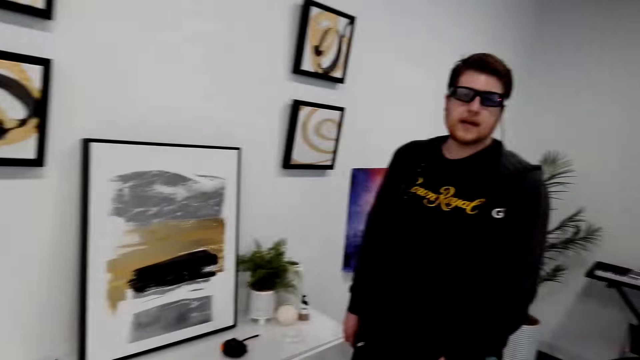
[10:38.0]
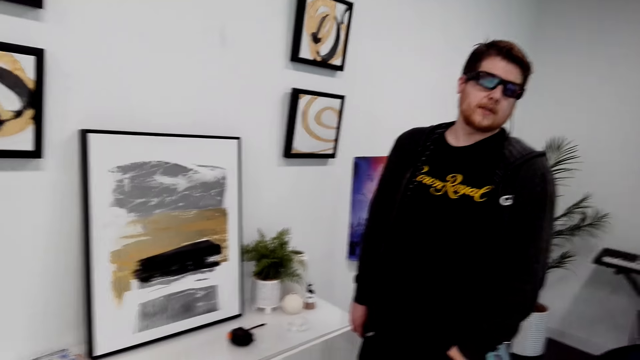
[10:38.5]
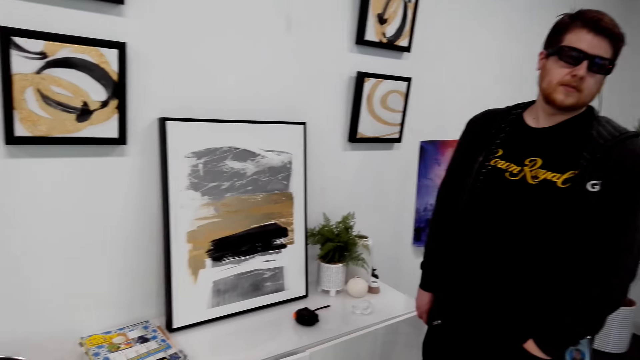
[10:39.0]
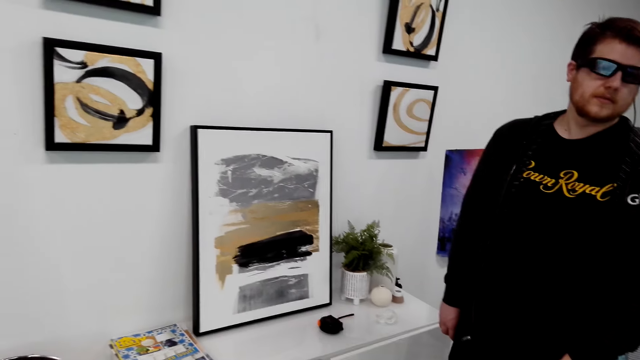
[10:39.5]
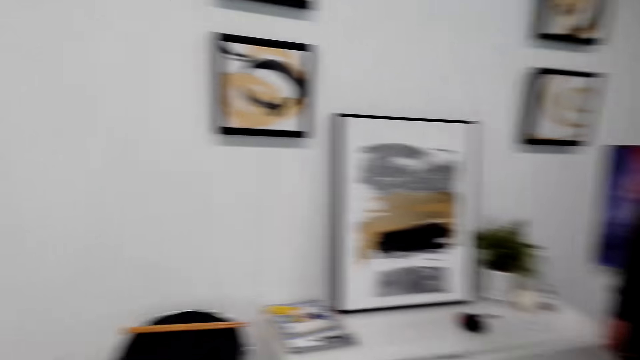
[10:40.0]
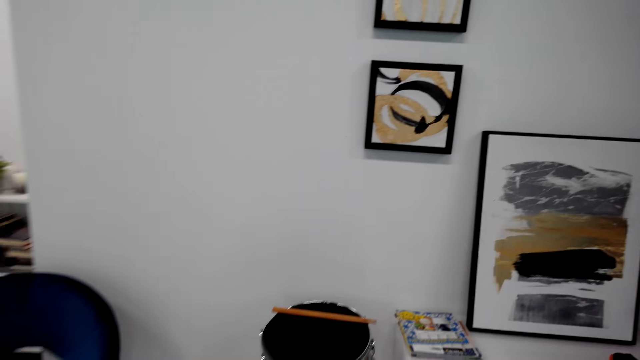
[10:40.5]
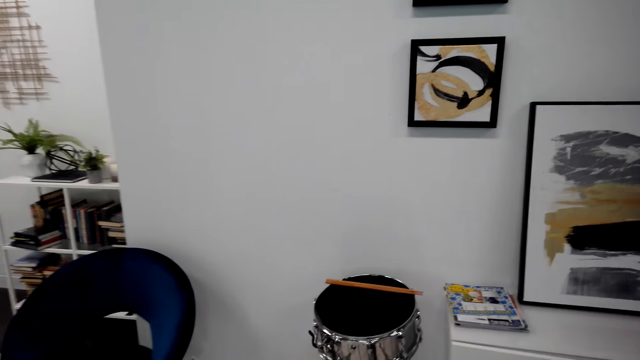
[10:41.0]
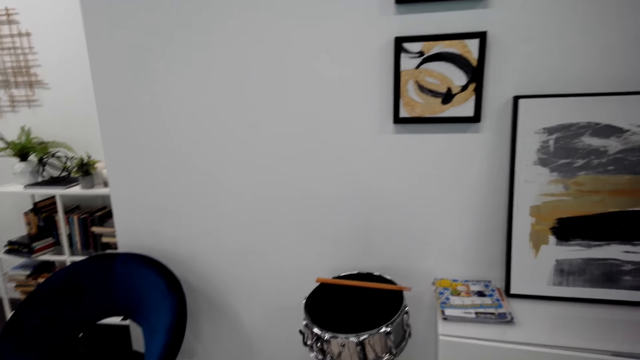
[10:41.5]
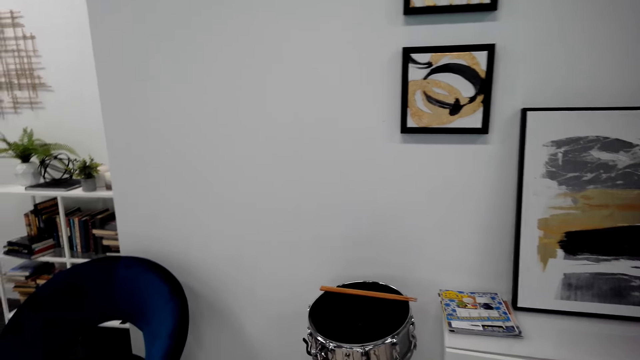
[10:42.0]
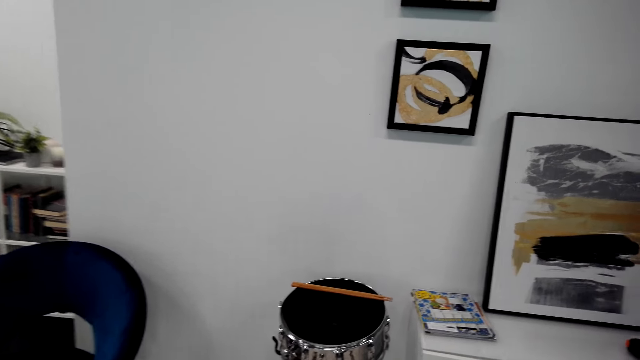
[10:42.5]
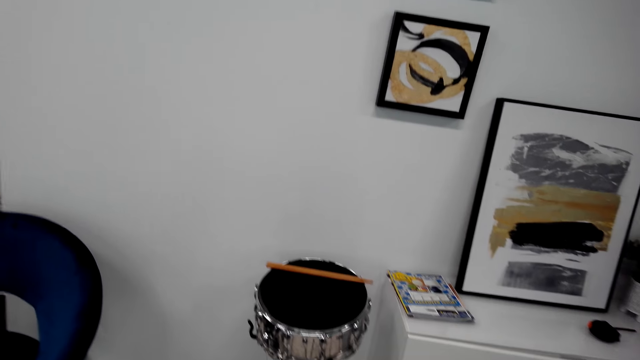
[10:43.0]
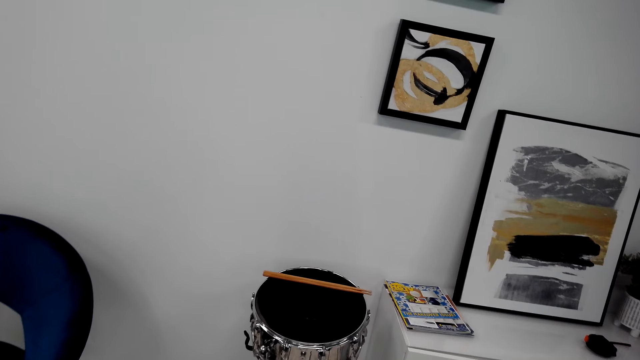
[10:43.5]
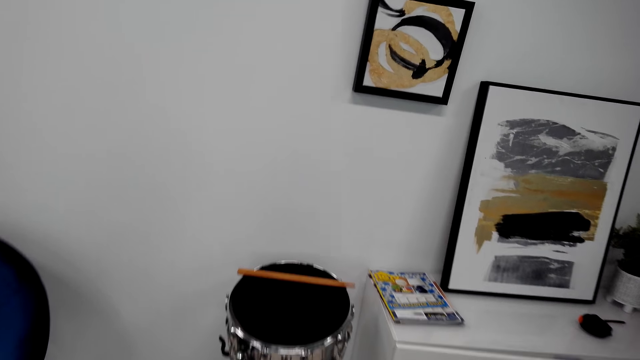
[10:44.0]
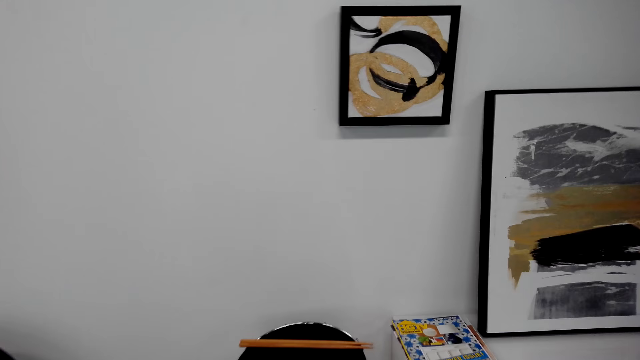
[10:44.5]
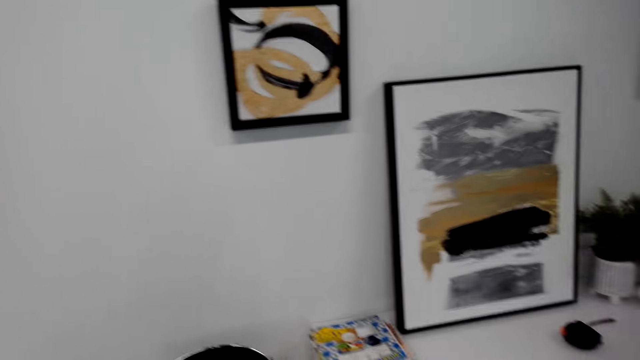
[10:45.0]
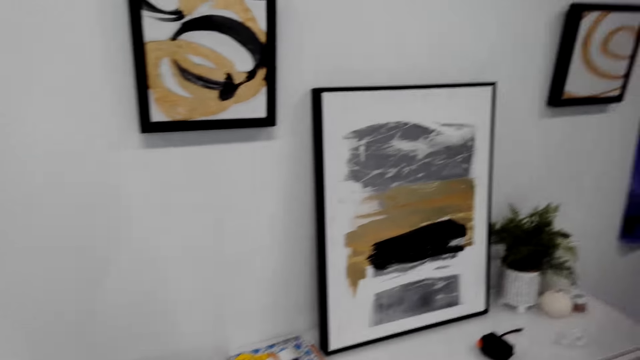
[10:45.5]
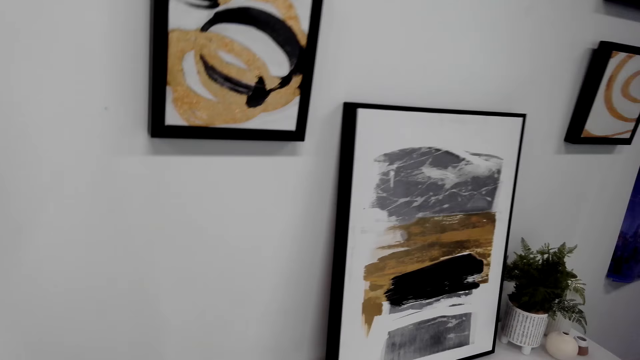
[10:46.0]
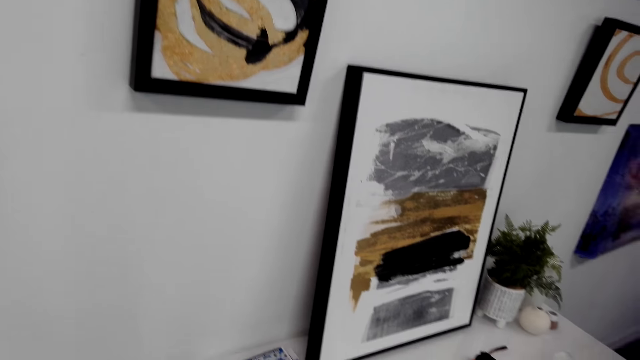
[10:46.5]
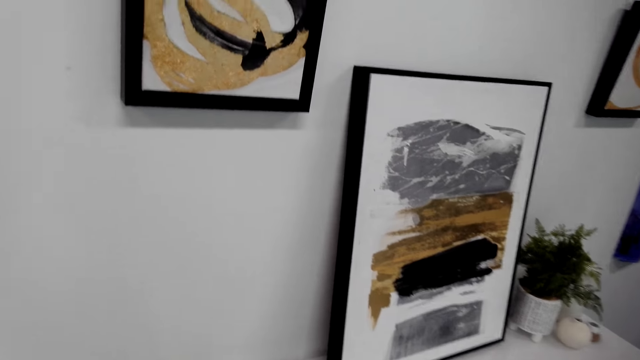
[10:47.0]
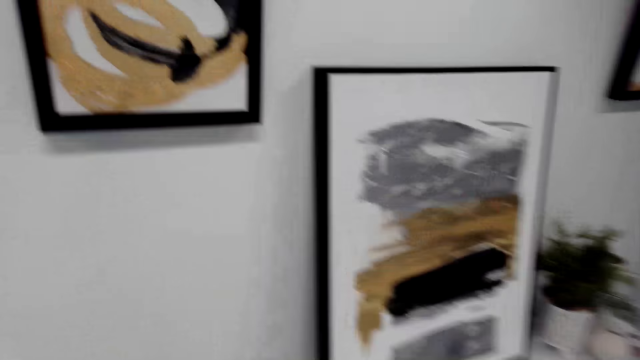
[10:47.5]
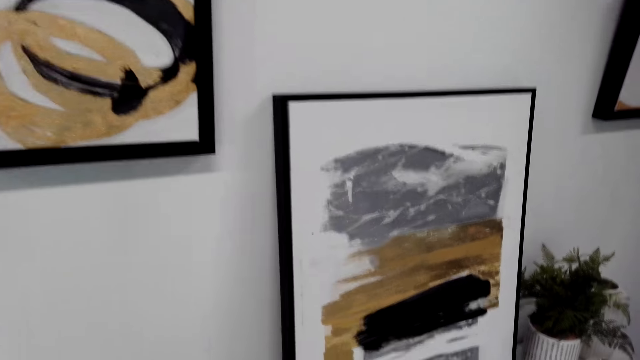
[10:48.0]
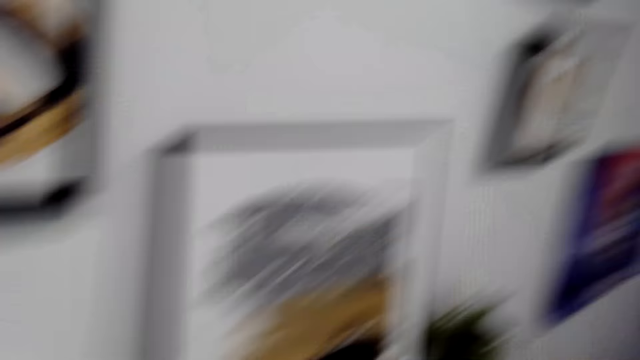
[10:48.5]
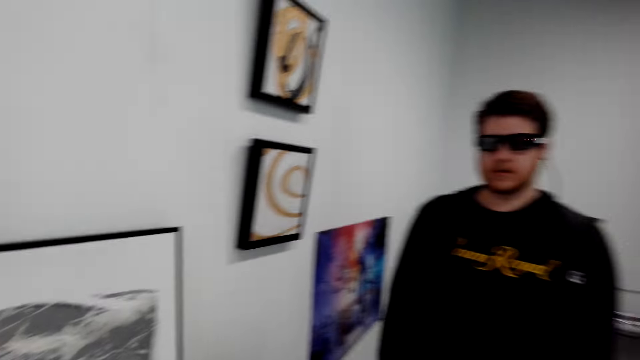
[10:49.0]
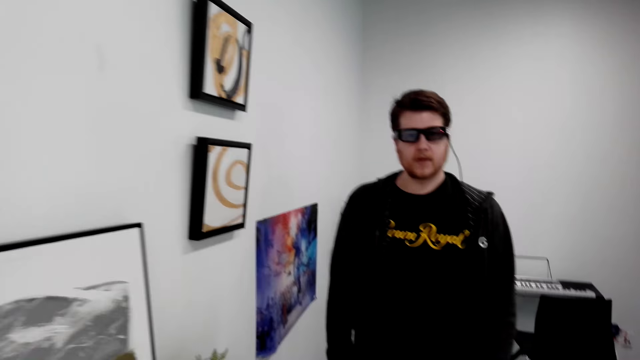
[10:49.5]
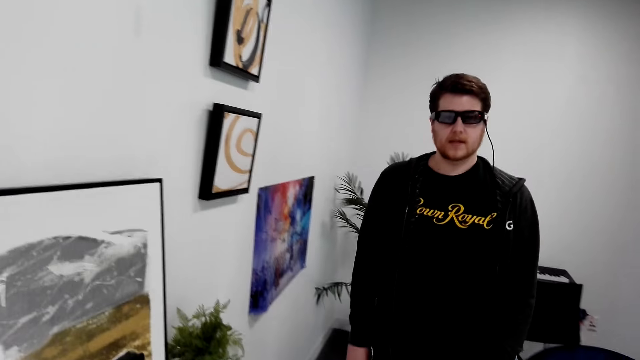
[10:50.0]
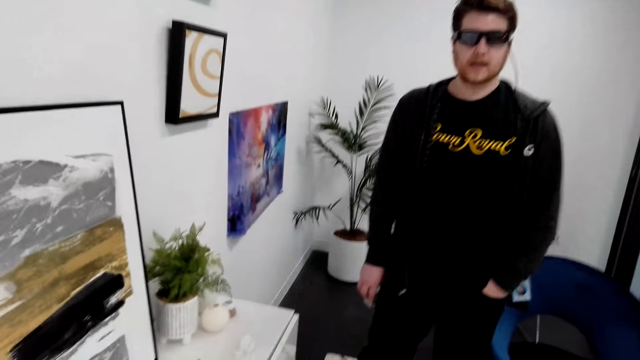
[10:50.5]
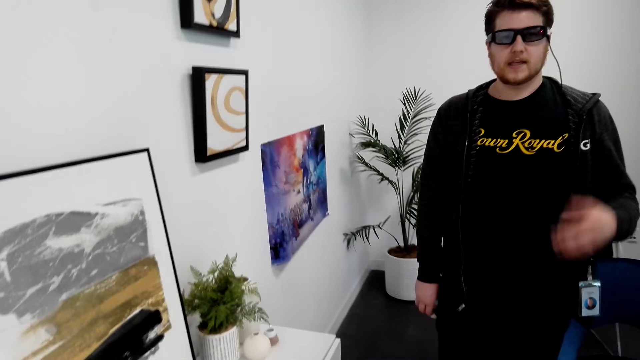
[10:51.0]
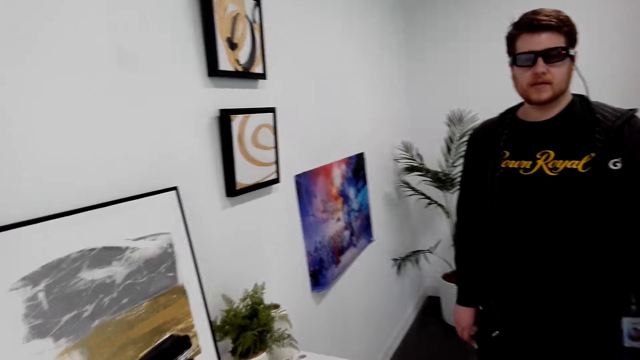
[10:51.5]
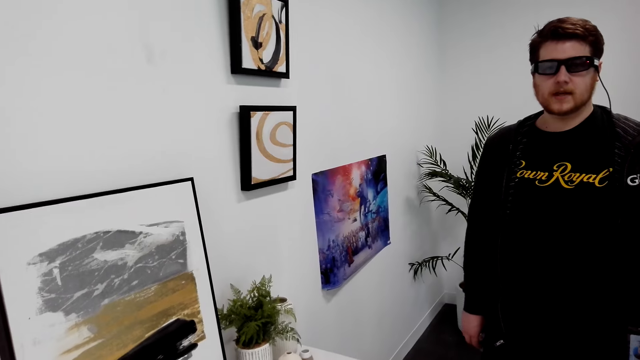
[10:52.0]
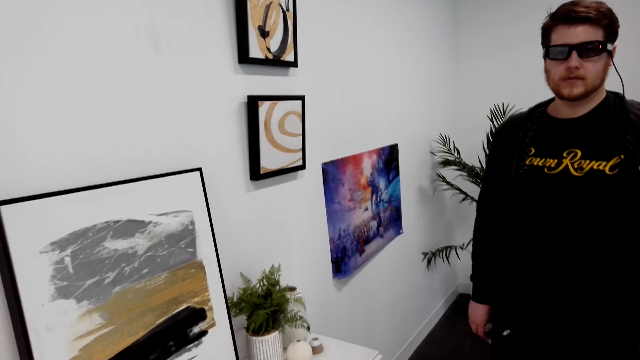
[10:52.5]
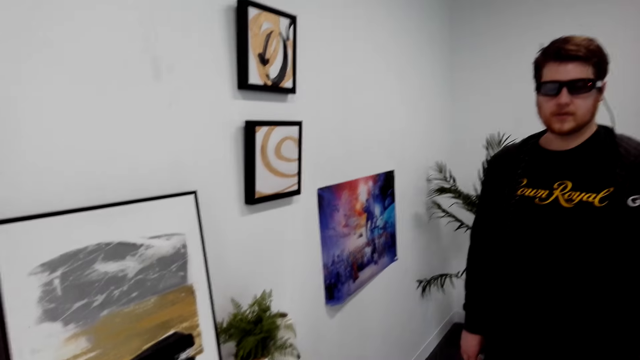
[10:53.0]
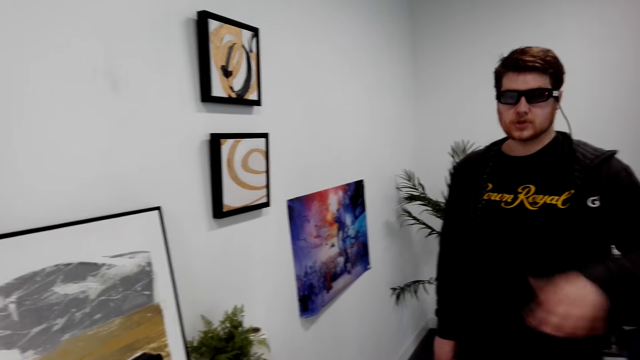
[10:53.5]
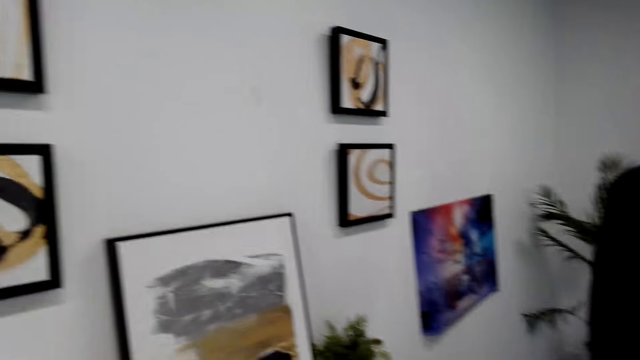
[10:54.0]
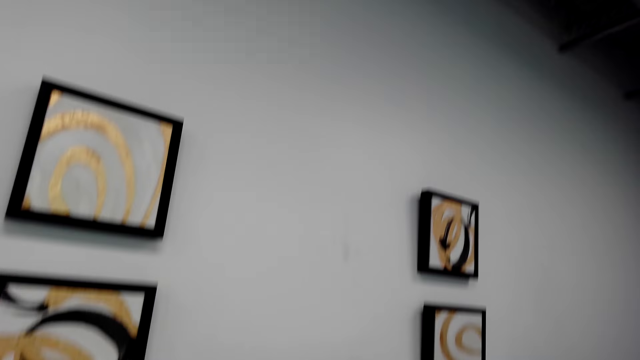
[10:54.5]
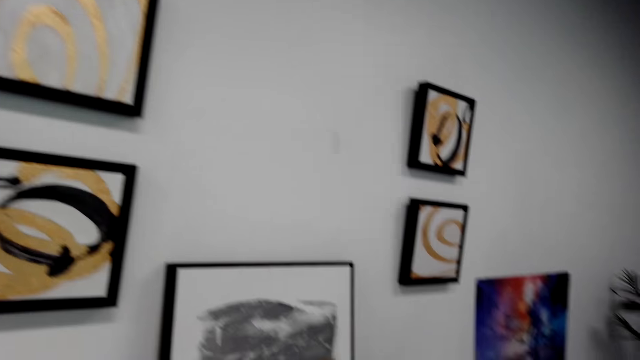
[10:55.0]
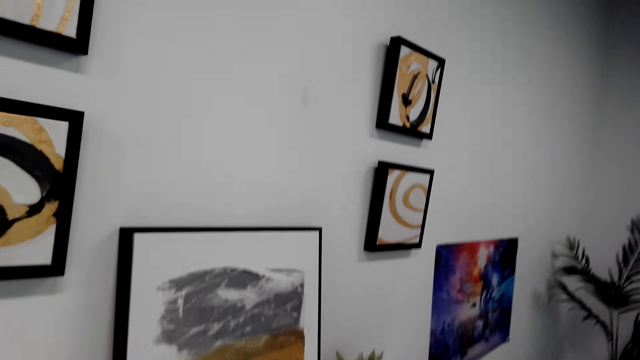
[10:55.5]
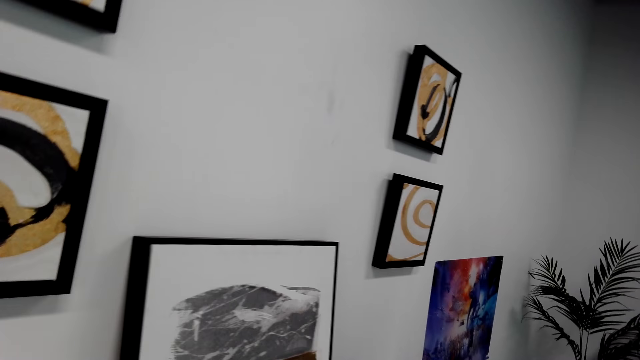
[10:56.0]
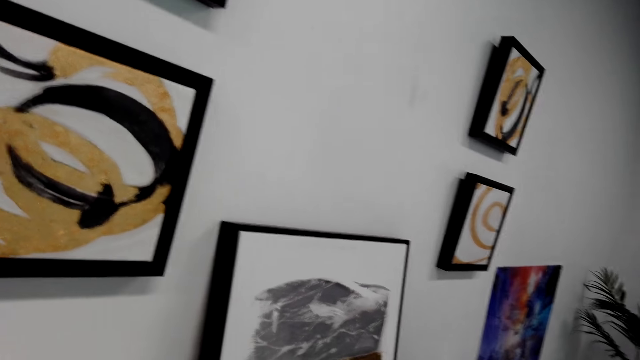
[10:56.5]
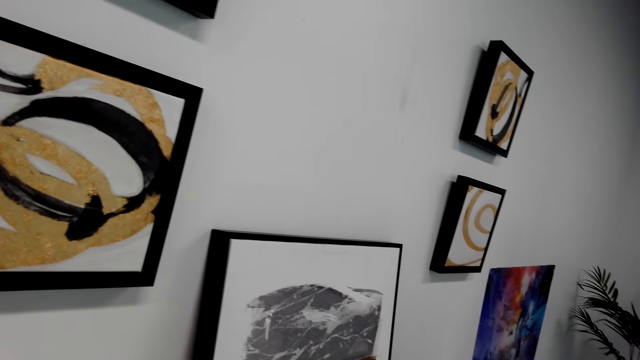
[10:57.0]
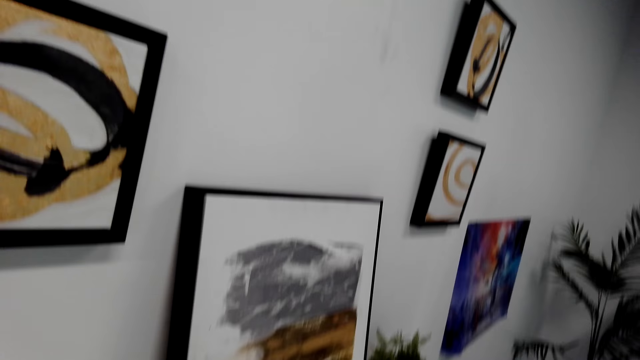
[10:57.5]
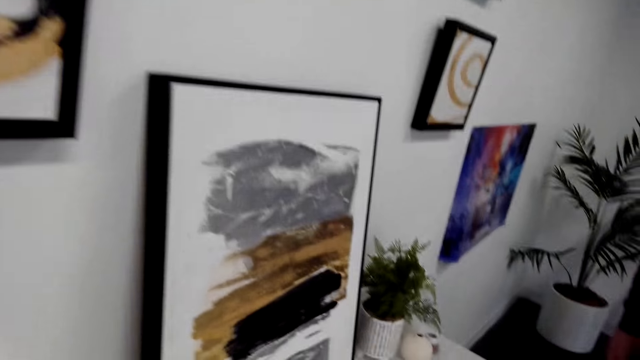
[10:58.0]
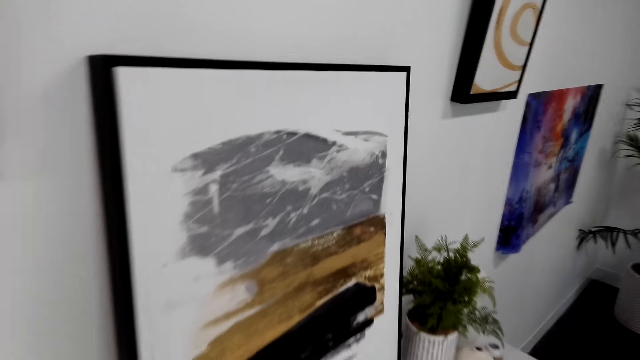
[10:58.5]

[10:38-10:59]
The camera wearer looks around. A person moves the hand and speaks to the camera wearer.
